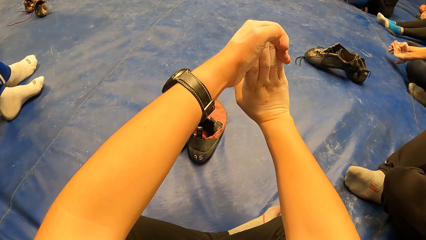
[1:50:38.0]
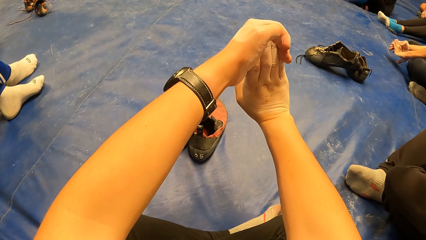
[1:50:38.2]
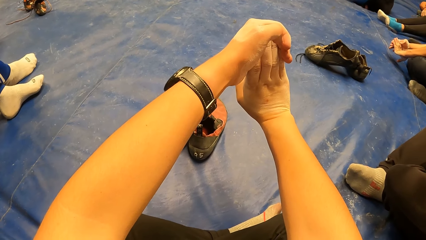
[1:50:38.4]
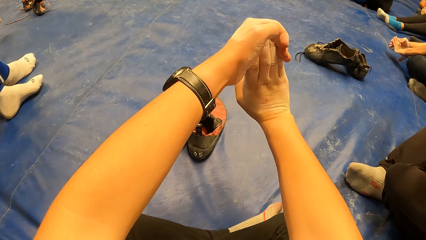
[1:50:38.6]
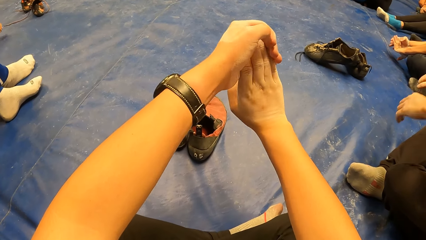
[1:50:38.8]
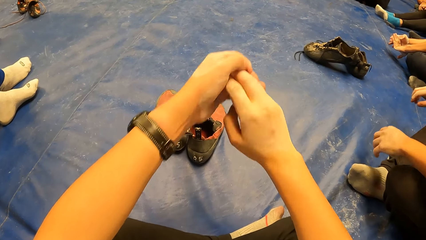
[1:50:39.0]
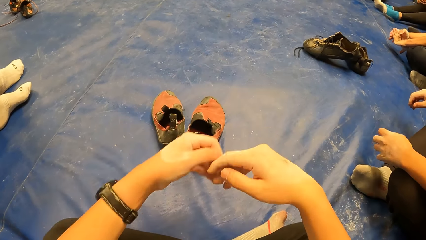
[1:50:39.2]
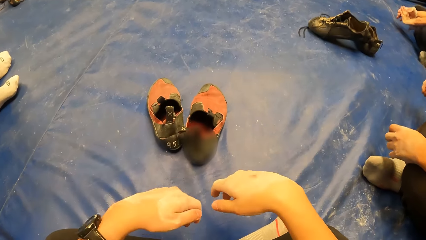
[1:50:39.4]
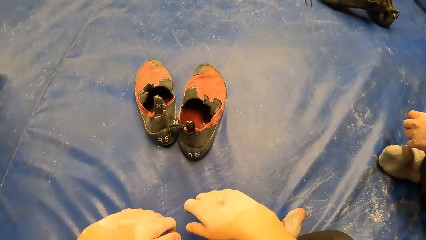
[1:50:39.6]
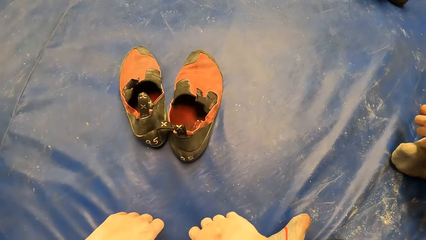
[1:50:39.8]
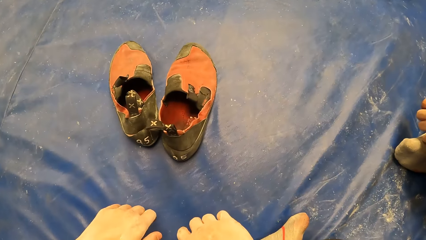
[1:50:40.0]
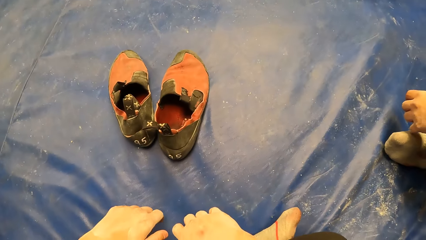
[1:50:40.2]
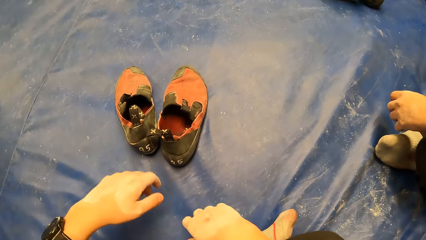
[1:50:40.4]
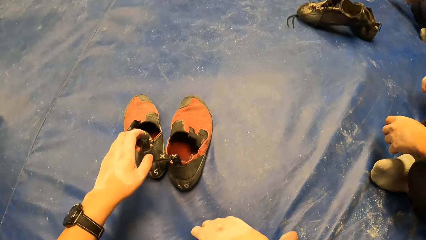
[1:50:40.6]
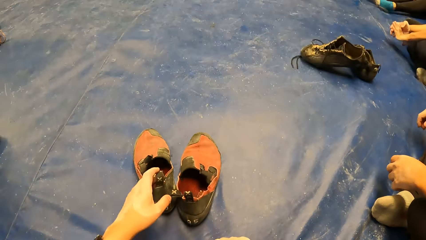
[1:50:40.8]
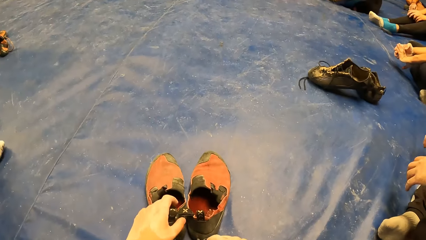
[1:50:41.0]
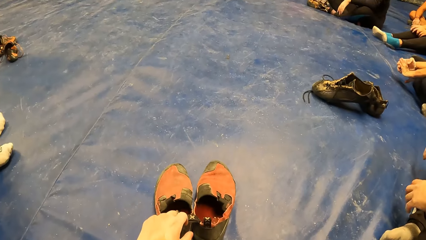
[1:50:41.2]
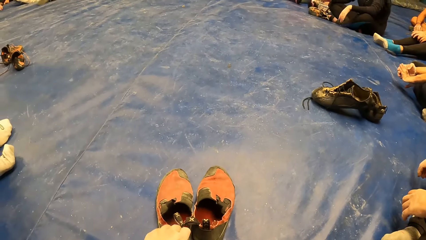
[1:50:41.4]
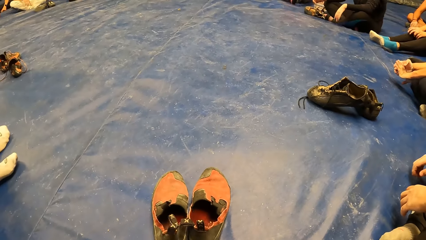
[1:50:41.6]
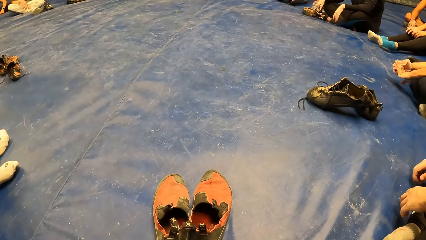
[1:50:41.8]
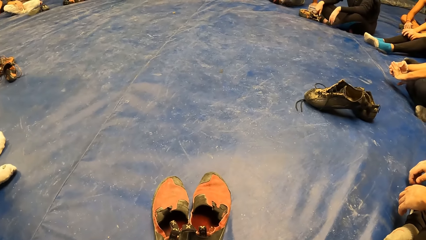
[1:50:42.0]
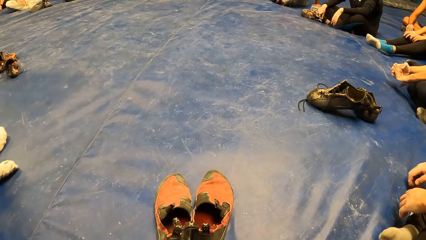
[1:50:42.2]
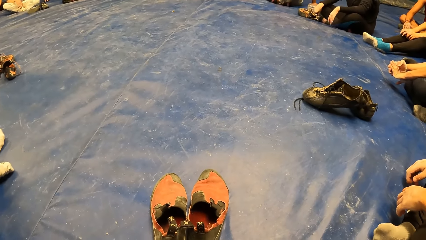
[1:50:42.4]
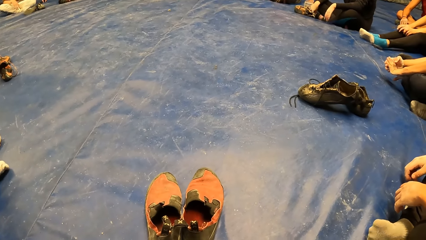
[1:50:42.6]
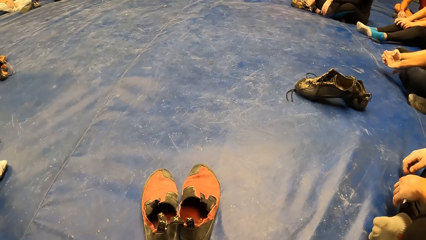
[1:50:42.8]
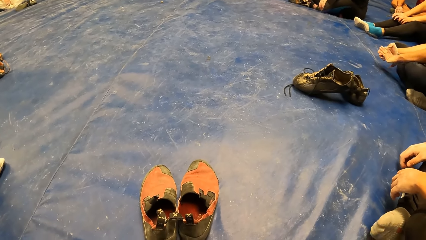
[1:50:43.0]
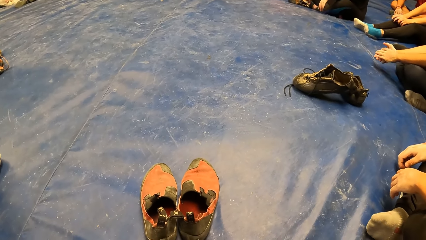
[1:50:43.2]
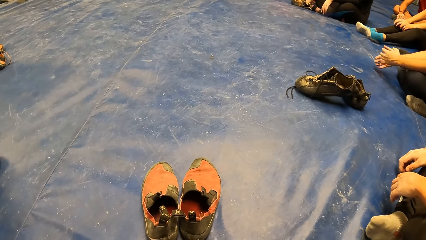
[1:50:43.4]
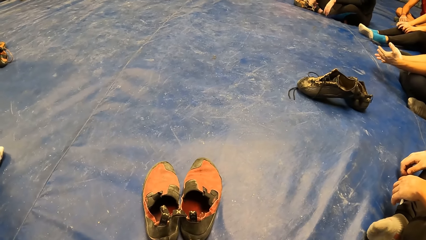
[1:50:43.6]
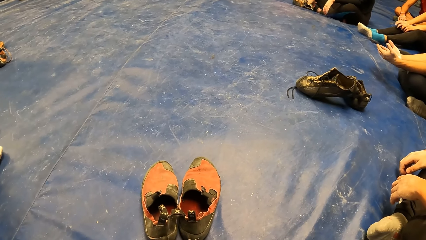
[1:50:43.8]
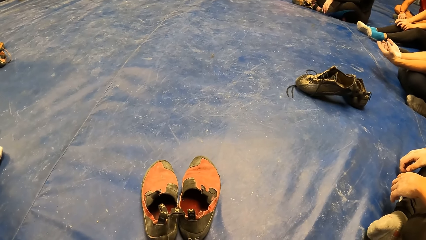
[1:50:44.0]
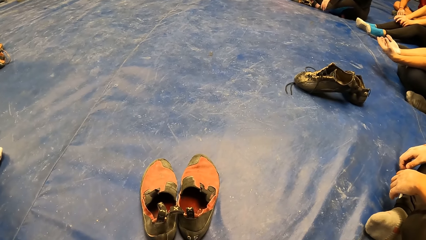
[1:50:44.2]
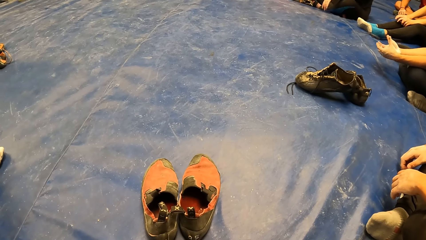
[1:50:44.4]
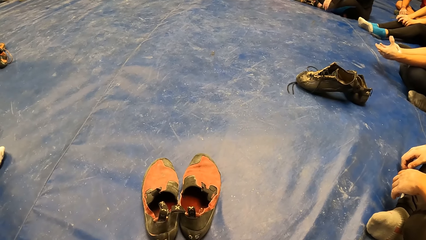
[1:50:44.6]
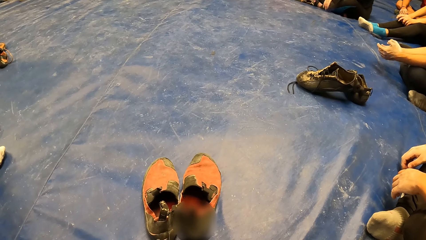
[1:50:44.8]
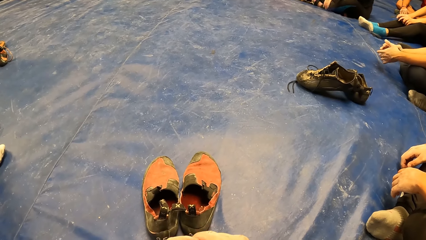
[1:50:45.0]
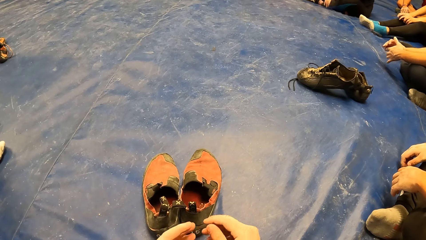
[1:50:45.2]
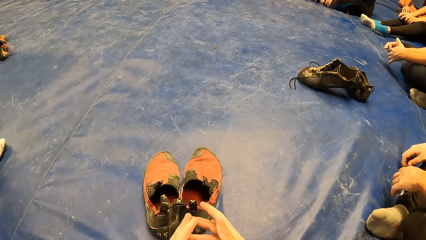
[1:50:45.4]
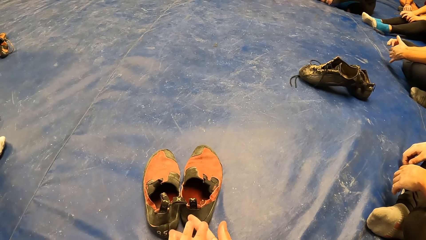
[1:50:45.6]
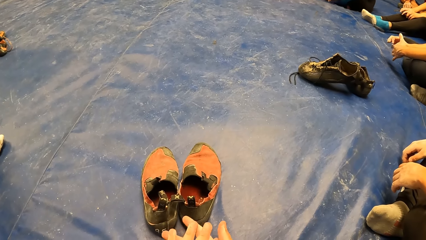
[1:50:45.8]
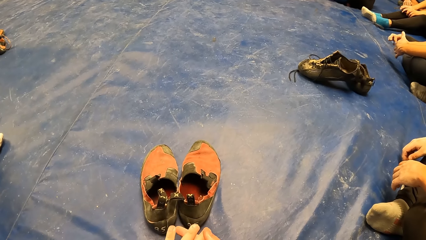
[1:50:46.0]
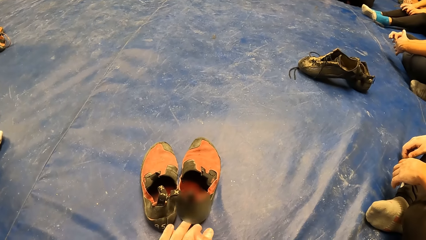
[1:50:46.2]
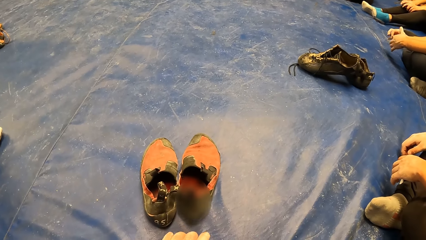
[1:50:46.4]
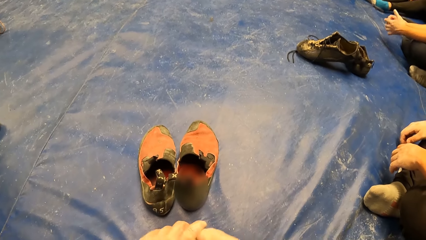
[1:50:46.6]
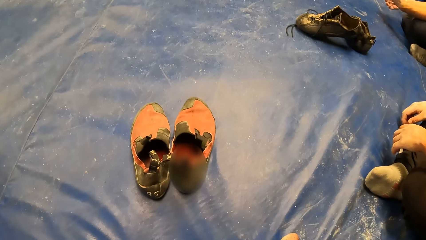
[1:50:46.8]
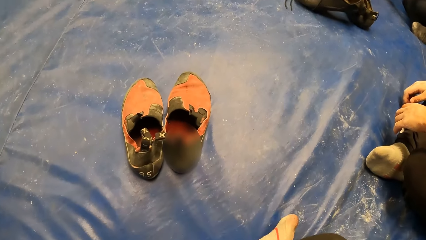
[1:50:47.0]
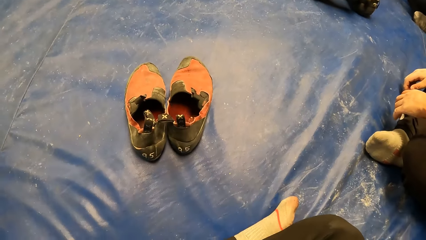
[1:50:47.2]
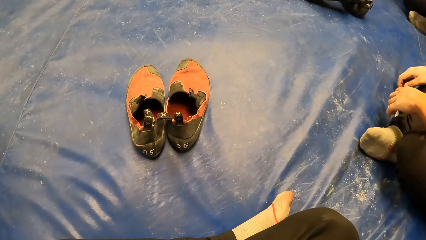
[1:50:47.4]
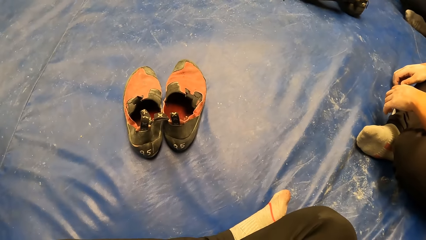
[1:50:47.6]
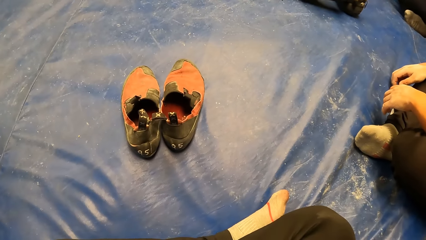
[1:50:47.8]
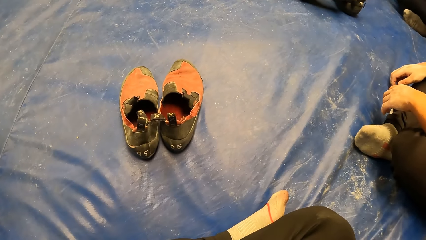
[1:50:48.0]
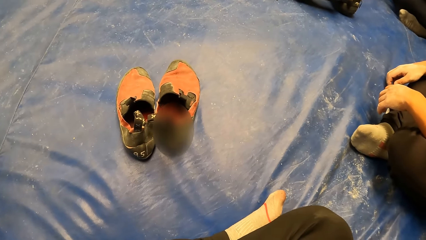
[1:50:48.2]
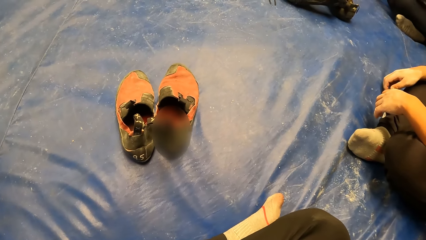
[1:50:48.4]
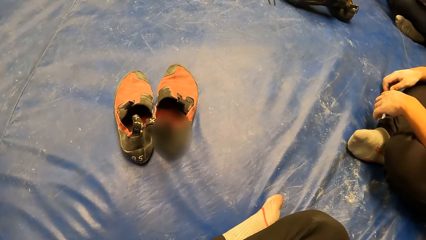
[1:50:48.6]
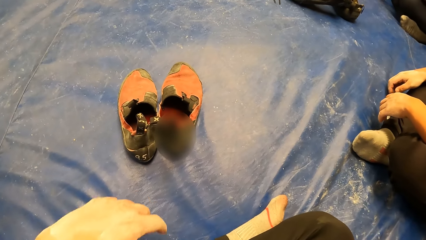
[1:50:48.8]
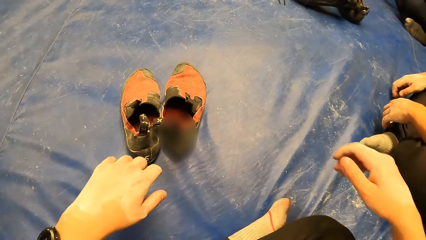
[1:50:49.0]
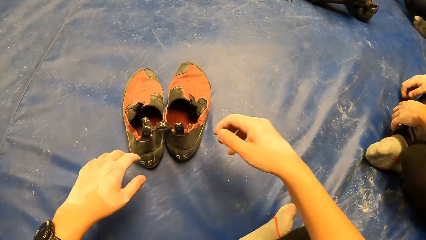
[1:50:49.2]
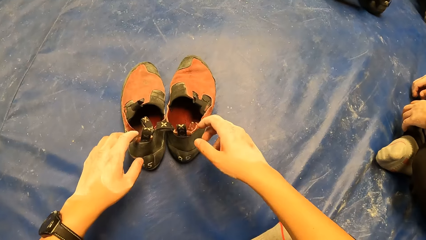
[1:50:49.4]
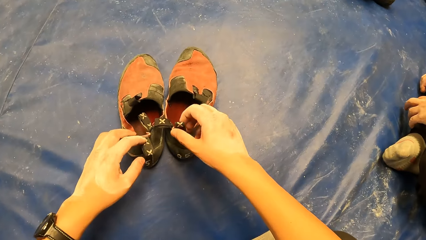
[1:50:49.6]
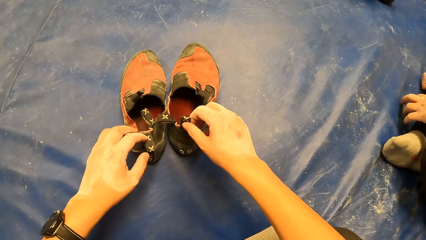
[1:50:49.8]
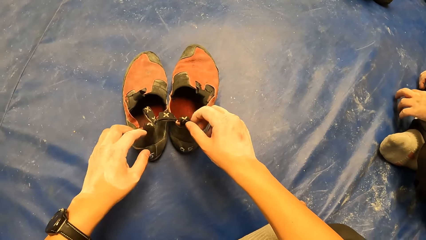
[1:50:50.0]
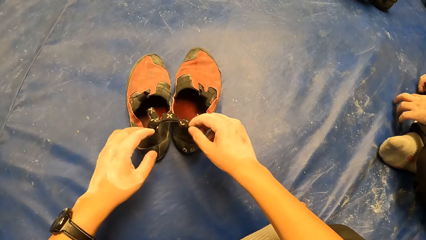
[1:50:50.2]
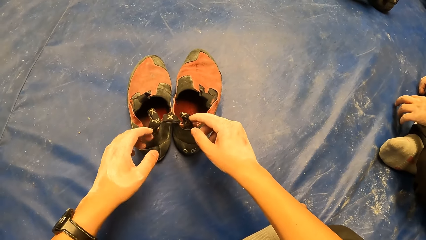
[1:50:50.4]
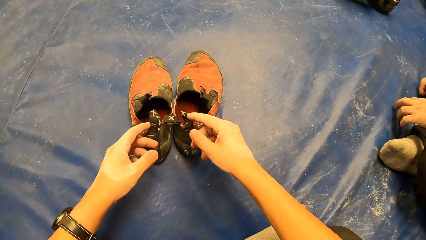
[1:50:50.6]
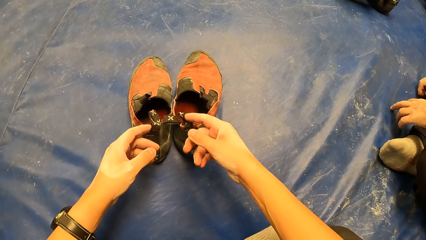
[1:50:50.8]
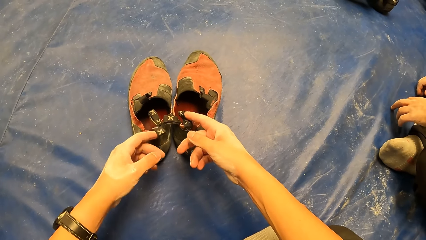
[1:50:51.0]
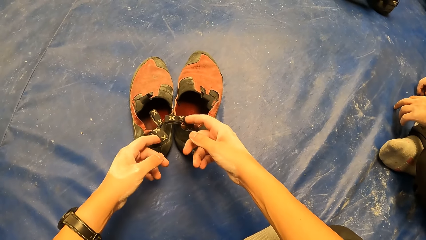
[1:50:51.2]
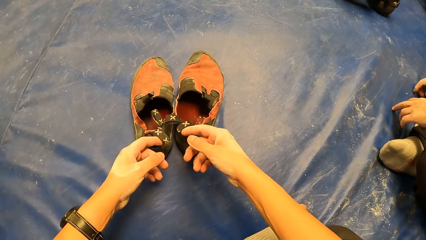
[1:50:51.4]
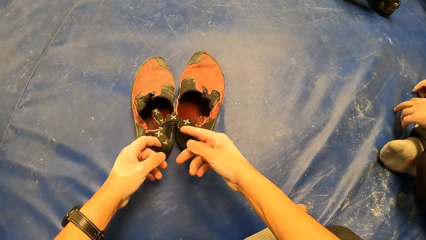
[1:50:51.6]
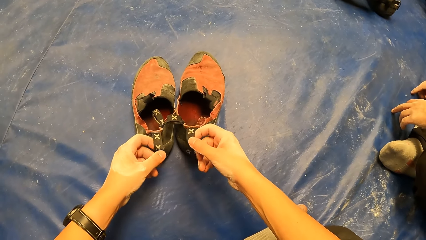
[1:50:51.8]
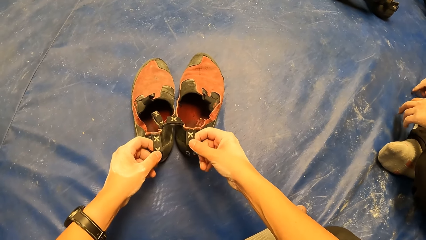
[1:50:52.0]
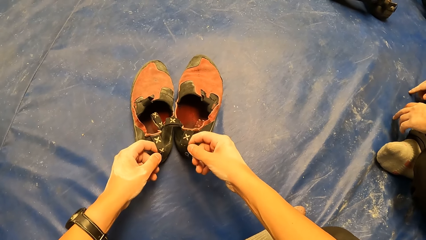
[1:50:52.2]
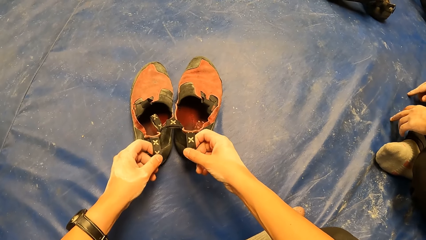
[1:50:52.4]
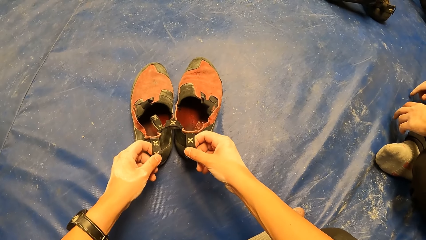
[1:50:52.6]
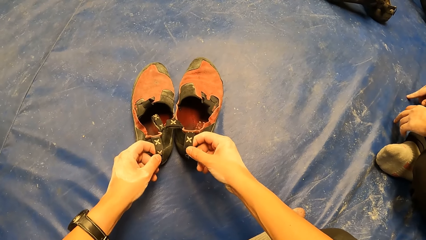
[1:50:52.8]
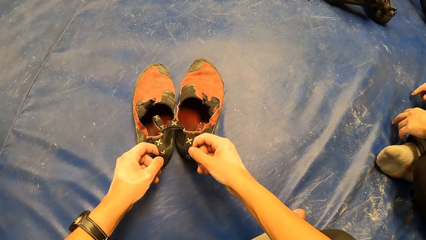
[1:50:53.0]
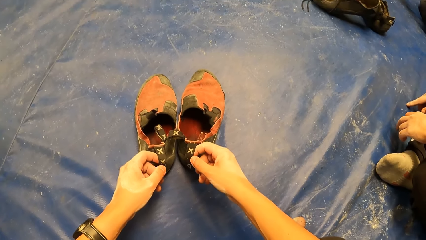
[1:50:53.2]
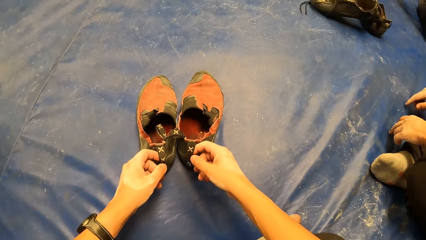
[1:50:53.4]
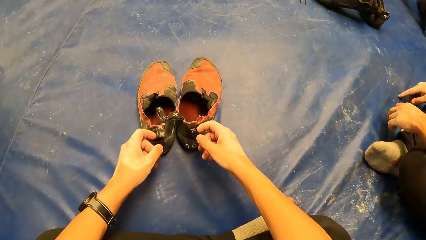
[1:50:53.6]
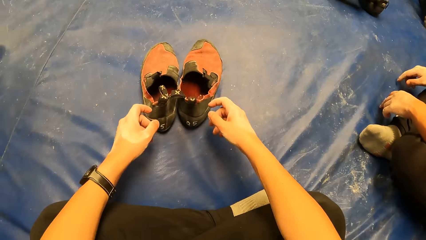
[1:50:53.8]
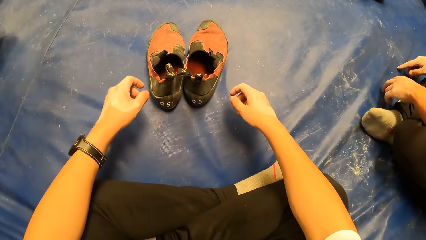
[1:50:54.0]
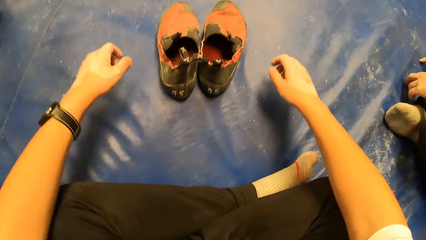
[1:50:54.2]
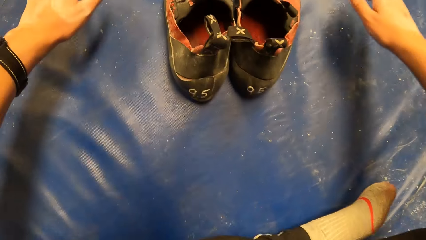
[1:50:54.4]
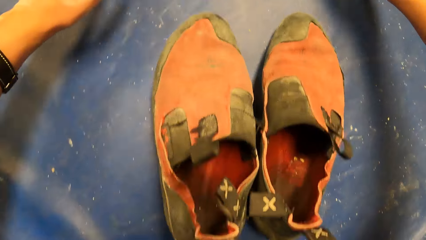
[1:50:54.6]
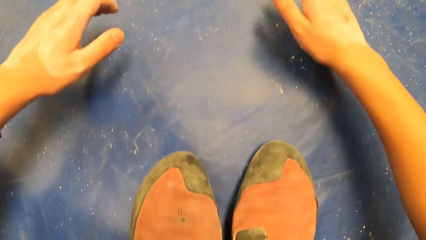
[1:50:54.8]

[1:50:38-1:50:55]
The camera wearer puts his hands down. He moves the left shoe with his left hand. He touches his shoes. He looks at his hands. He touches the pair of shoes with both hands.
